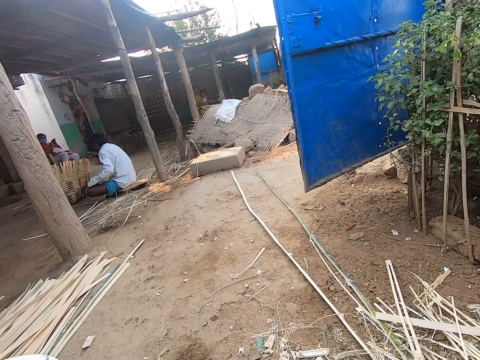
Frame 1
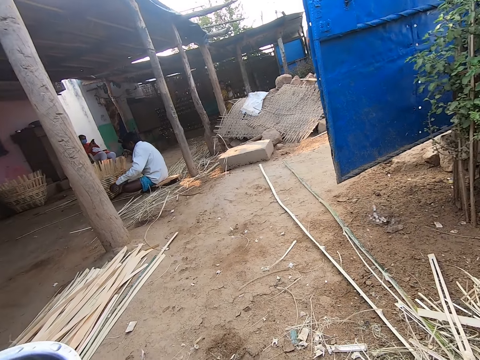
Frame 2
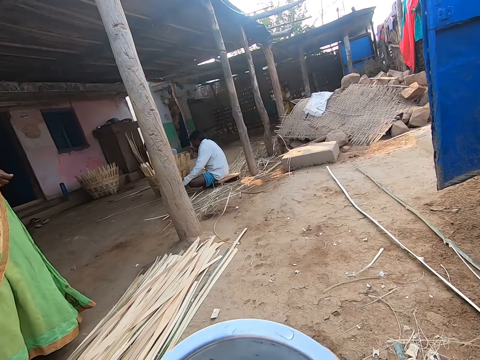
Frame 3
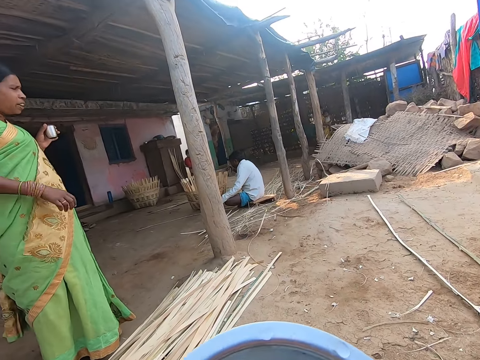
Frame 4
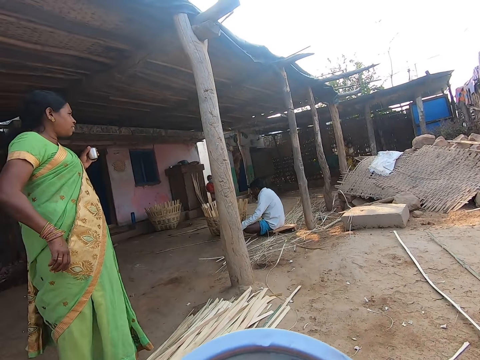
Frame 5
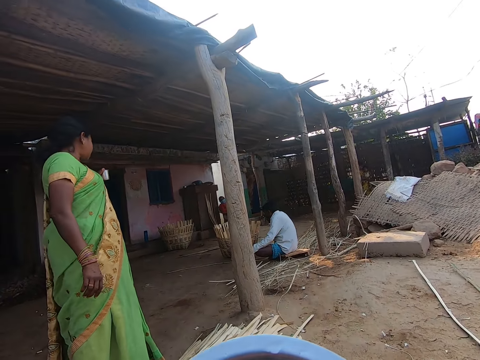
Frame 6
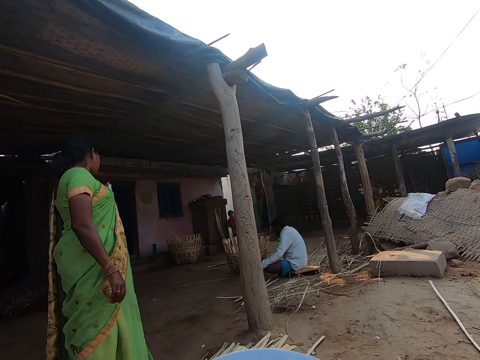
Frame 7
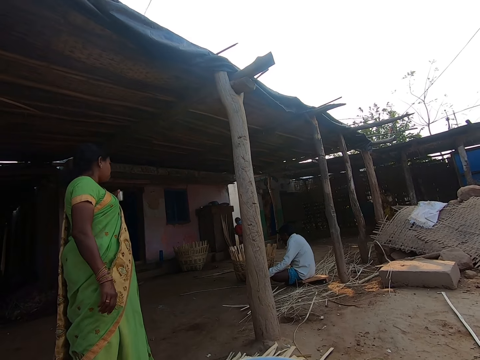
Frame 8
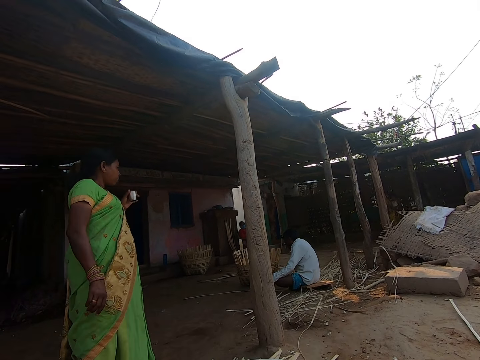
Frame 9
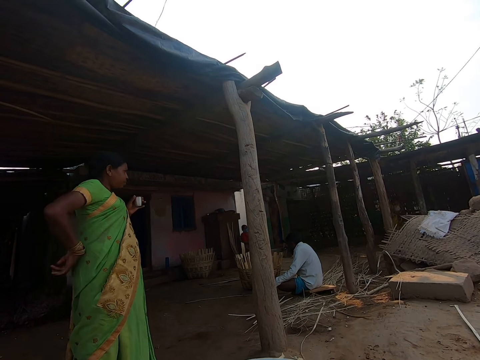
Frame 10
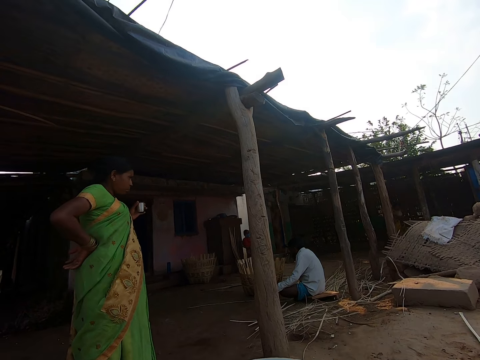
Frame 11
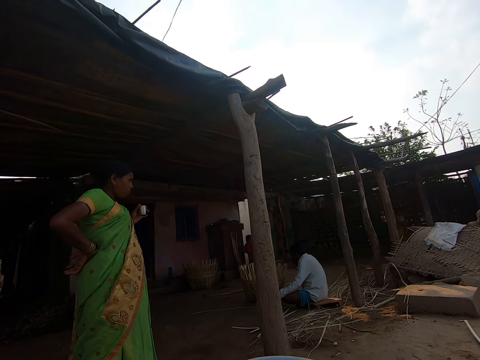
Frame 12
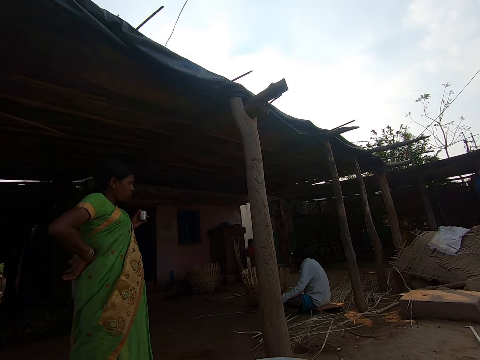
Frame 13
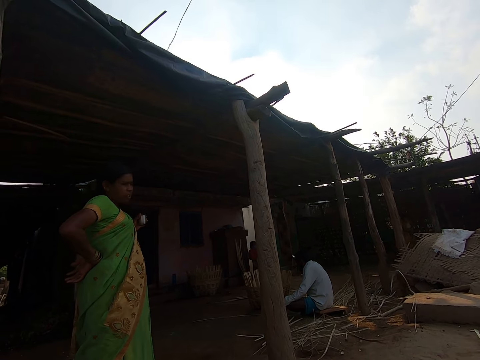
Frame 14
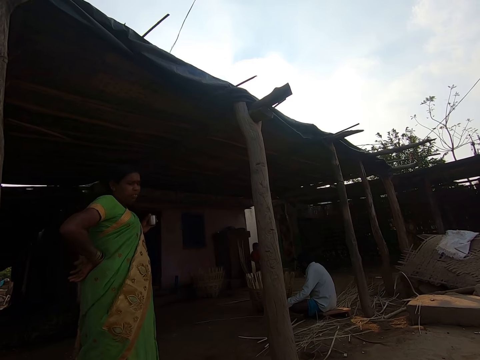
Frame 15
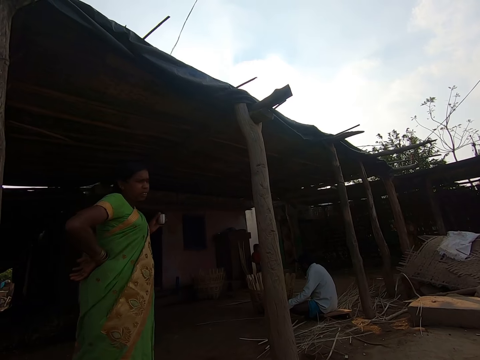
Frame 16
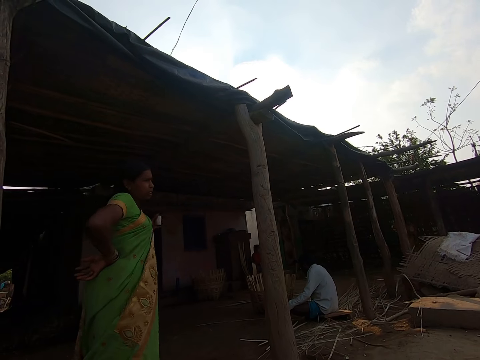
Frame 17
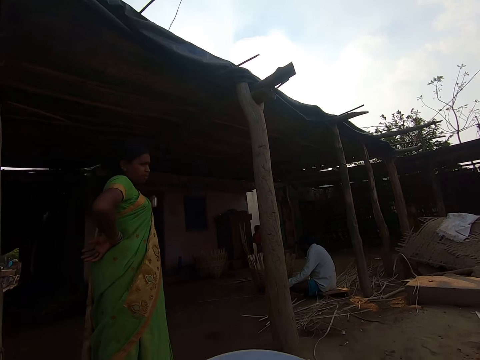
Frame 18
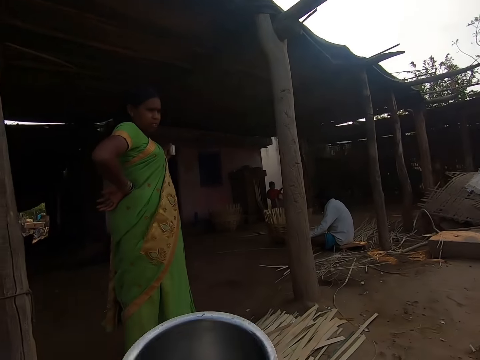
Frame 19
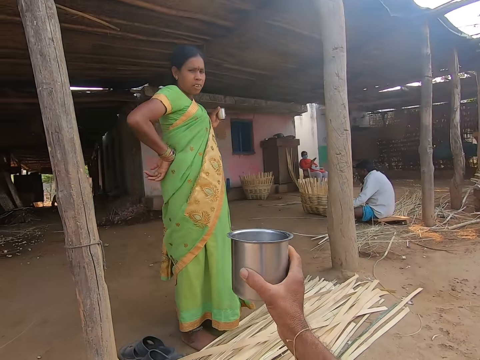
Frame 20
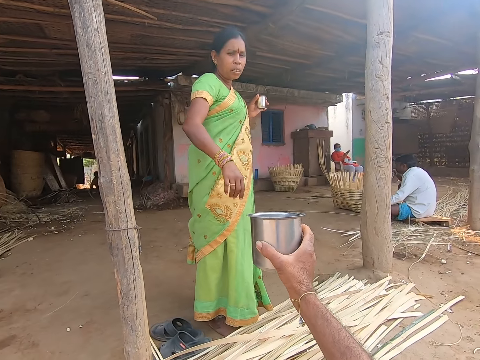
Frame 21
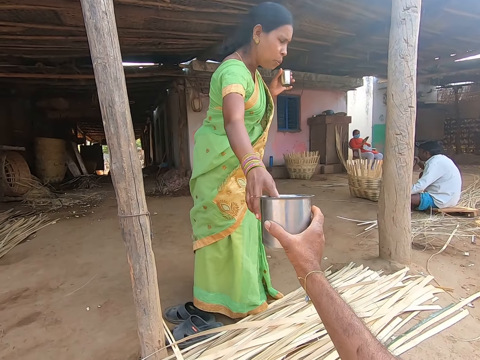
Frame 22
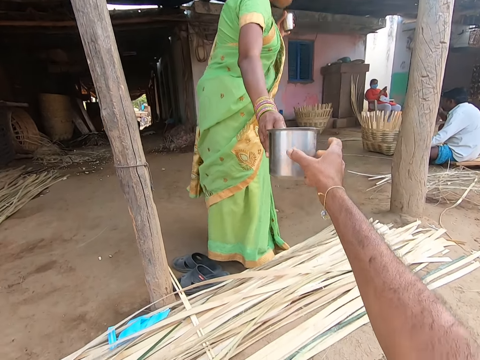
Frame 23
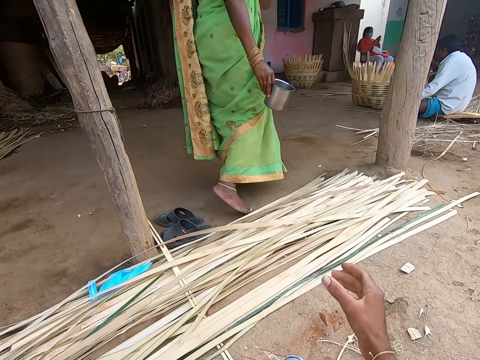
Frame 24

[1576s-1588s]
The camera wearer spits out the water from his mouth. He takes some water from the bowl into his mouth. He pours water on the ground. He takes a silver jug from a woman. He passes the bowl to the woman with his right hand.

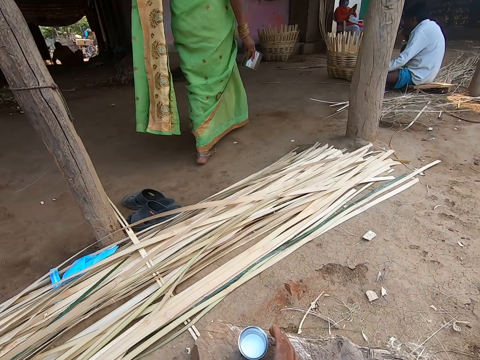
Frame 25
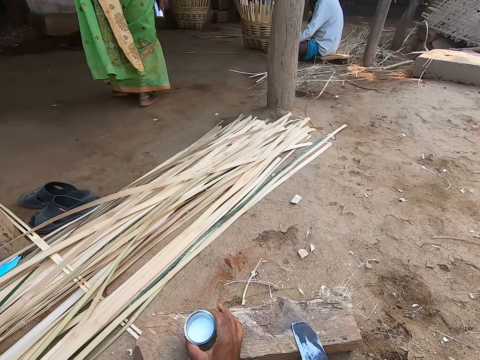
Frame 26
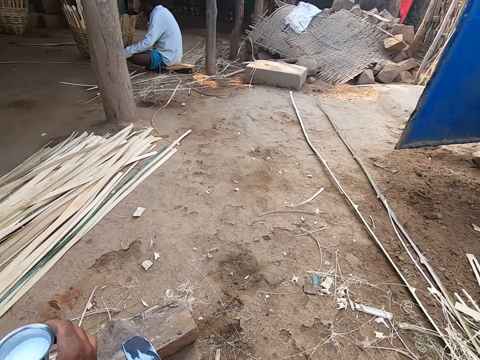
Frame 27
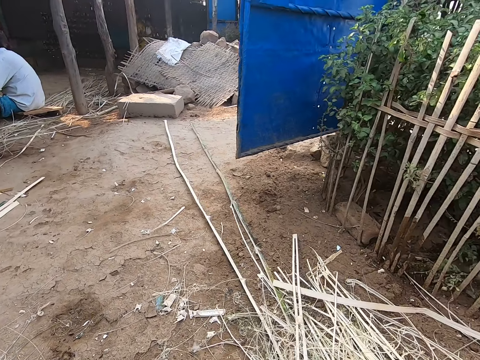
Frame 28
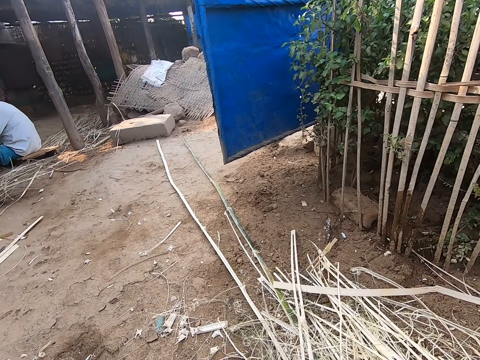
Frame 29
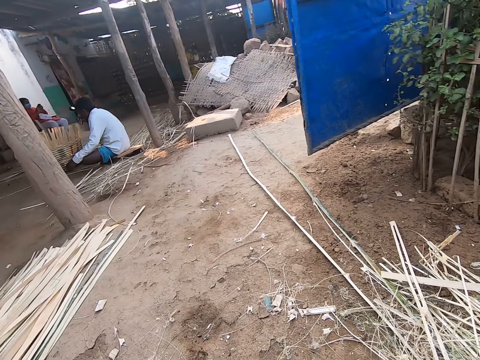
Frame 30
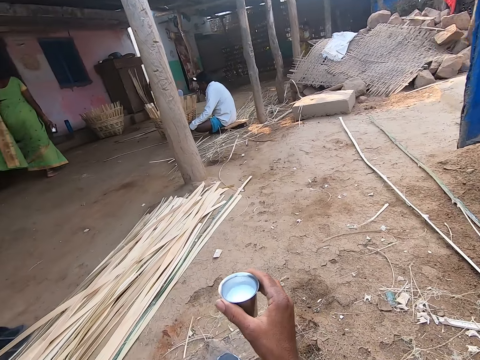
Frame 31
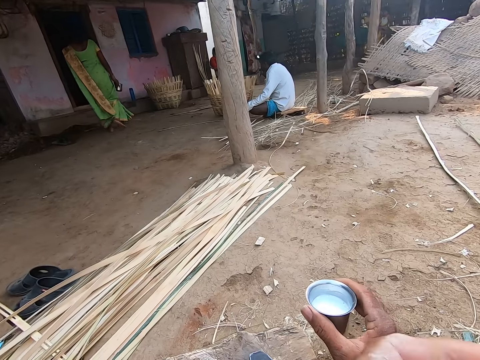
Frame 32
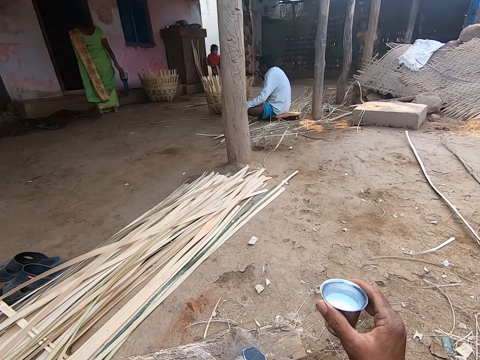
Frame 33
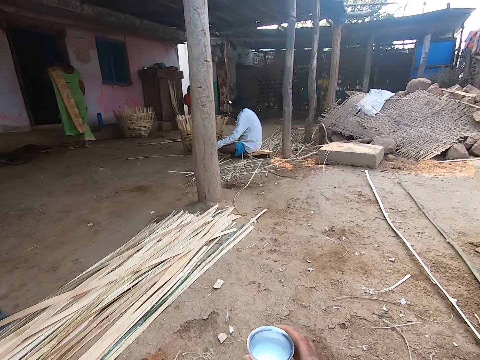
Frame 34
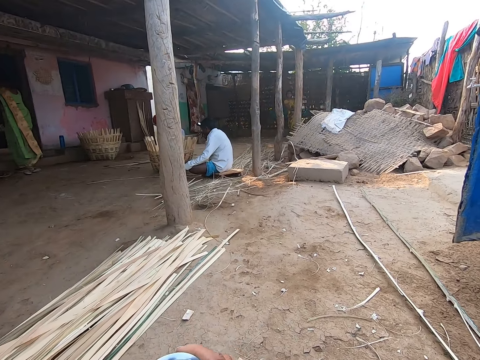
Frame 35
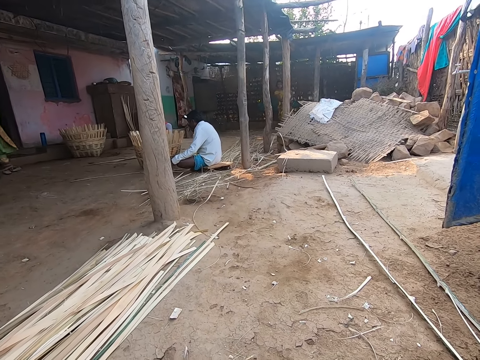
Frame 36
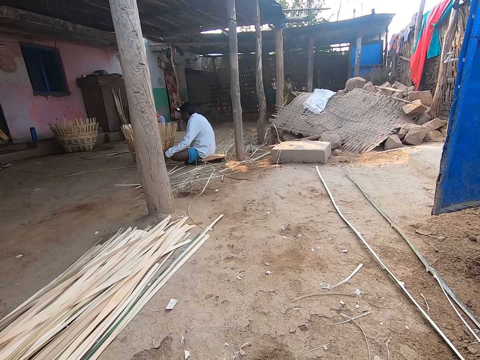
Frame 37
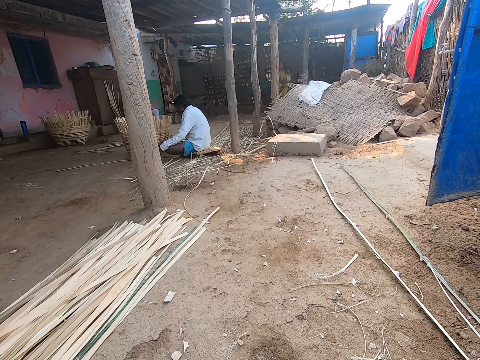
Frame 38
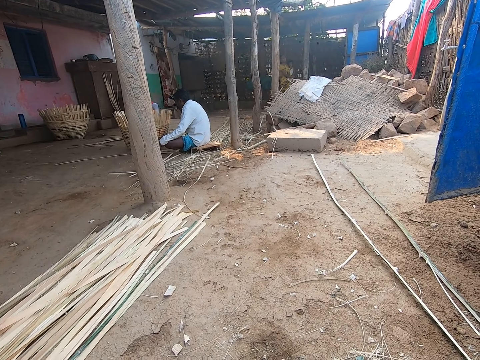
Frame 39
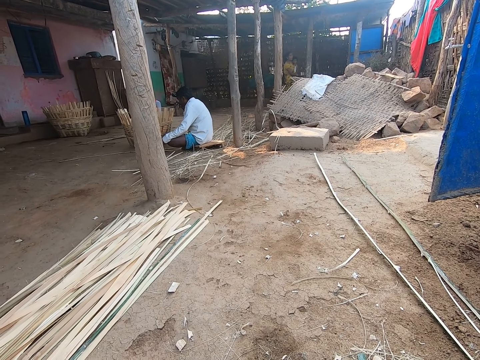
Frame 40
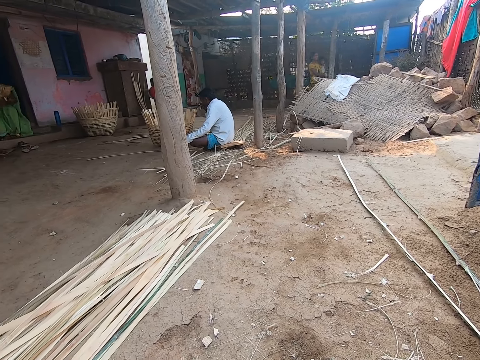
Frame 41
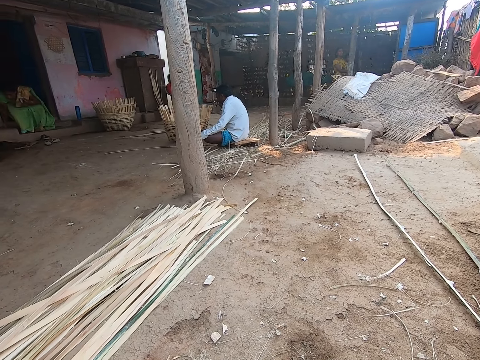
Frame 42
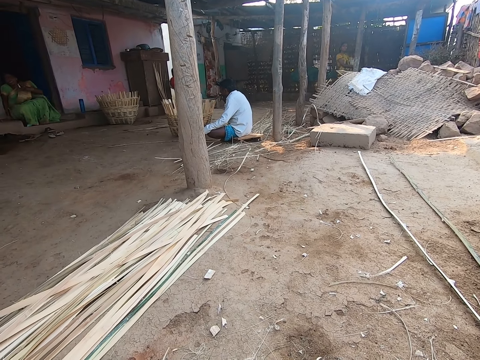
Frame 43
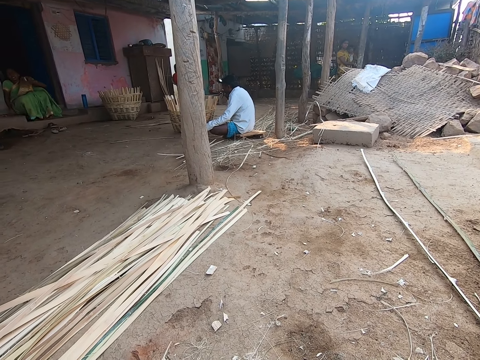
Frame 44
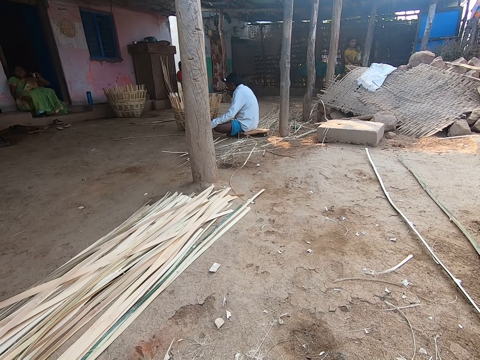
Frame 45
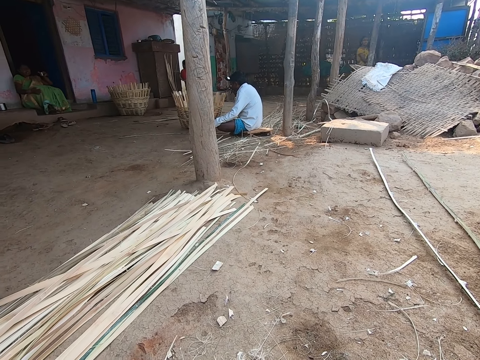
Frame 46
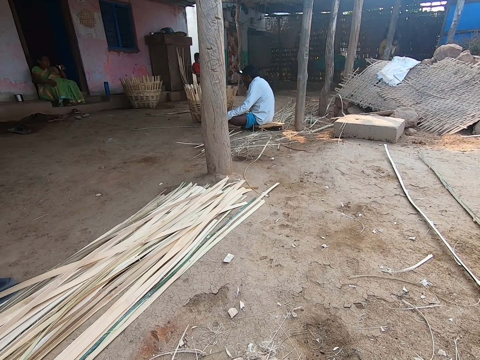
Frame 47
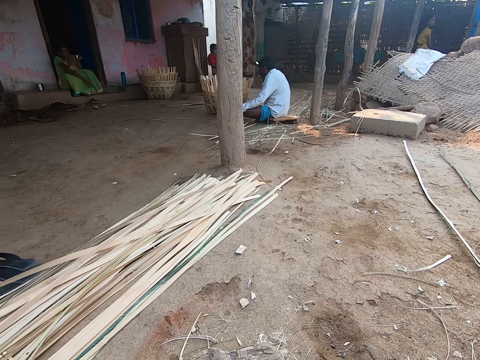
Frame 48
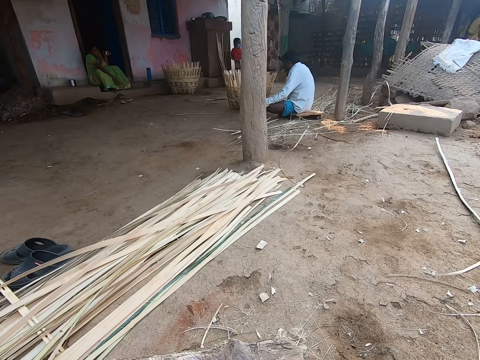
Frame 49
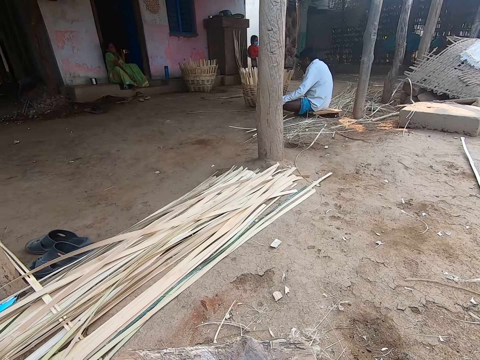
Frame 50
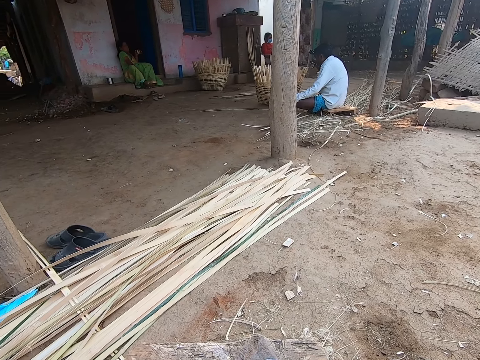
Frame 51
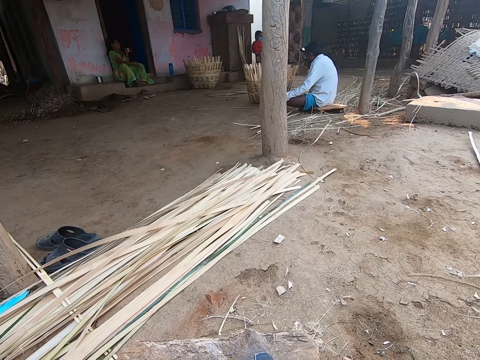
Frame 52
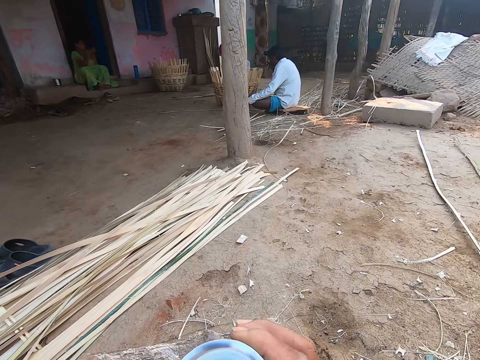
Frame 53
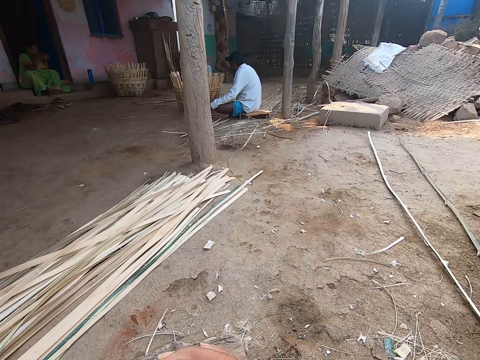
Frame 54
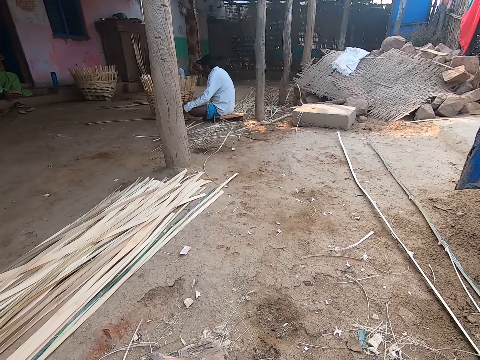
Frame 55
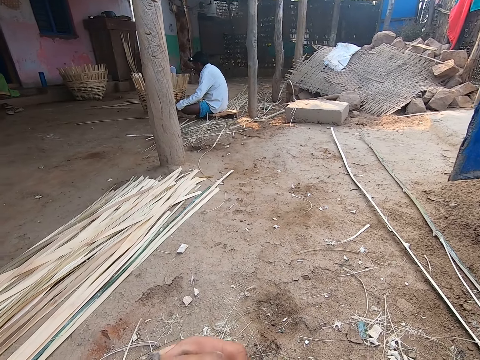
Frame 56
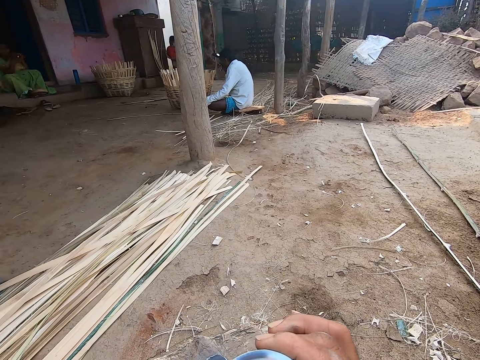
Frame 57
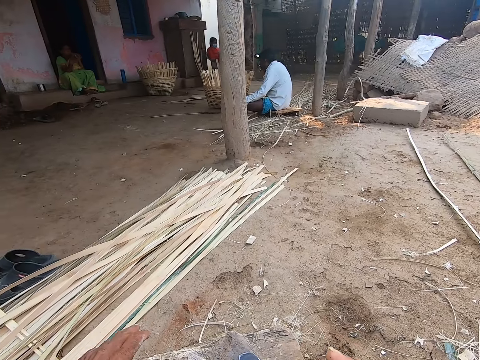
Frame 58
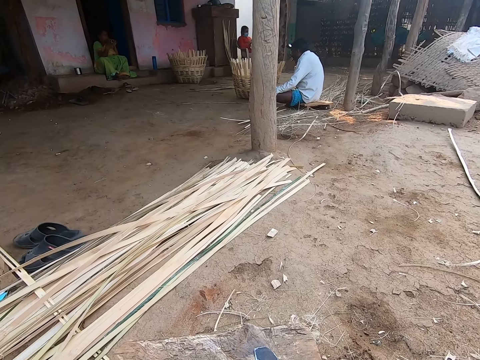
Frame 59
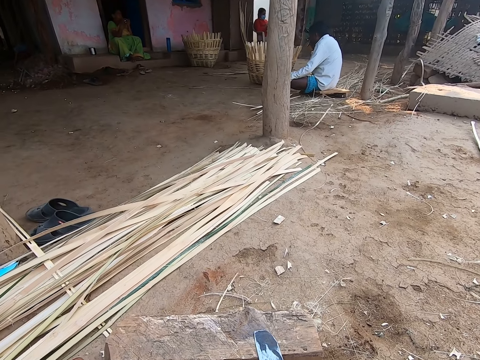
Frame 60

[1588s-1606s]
The camera wearer picks up the cup on the wood piece with his right hand. He spits out the water from his mouth. He looks around the ground. He pours water on the ground. He rubs his face with his right hand. He dialogues with a person. He looks around the place. He drinks from the cup with his right hand. He dialogues with the person.
